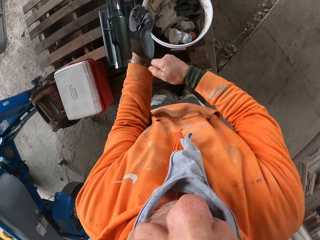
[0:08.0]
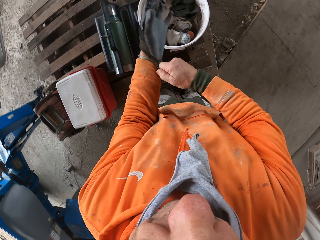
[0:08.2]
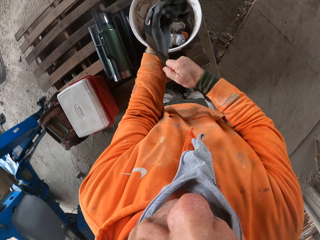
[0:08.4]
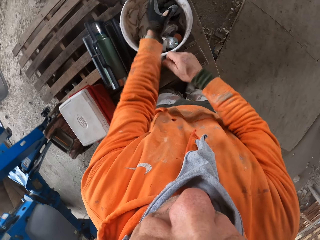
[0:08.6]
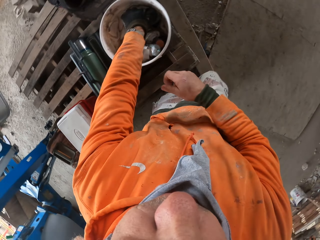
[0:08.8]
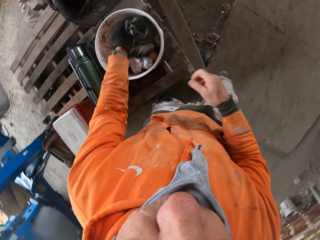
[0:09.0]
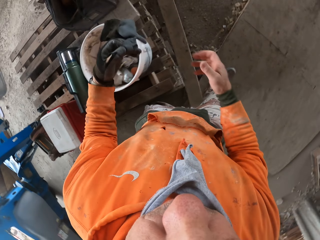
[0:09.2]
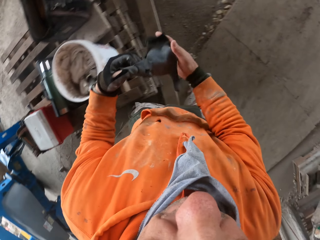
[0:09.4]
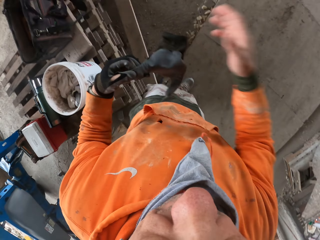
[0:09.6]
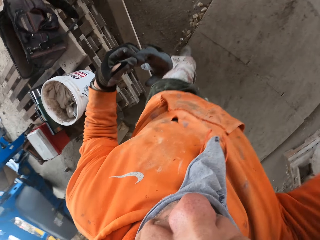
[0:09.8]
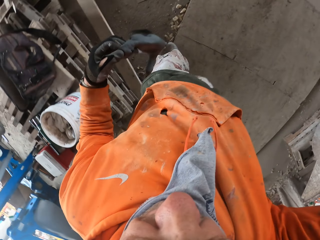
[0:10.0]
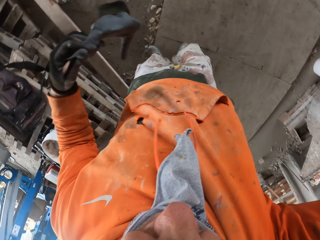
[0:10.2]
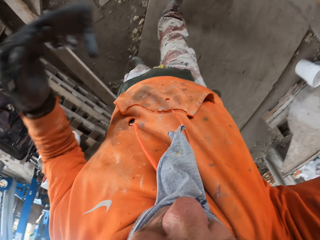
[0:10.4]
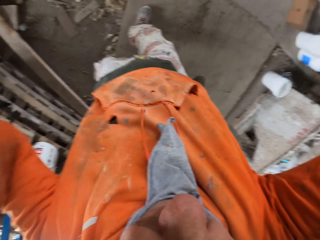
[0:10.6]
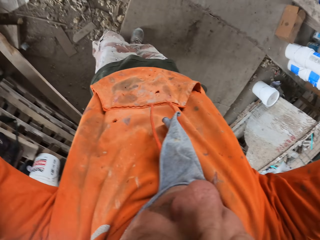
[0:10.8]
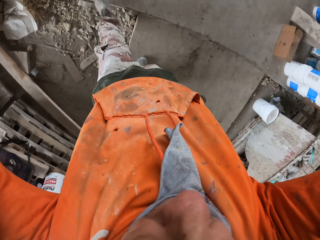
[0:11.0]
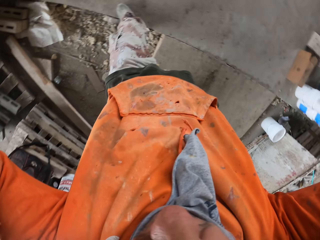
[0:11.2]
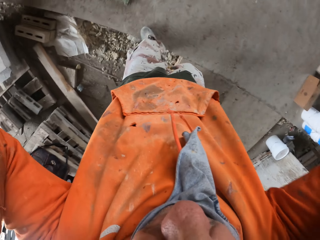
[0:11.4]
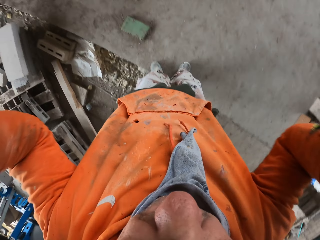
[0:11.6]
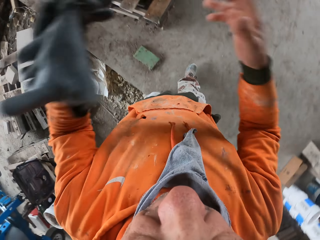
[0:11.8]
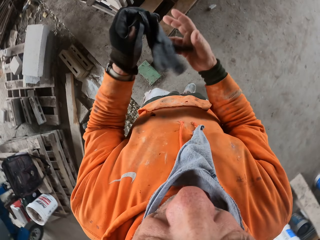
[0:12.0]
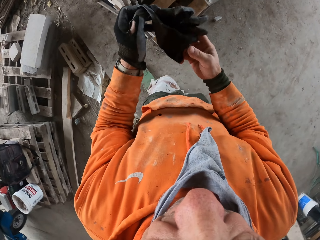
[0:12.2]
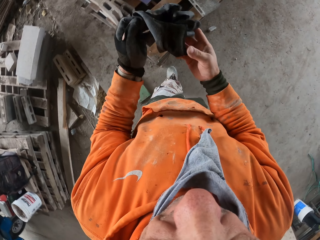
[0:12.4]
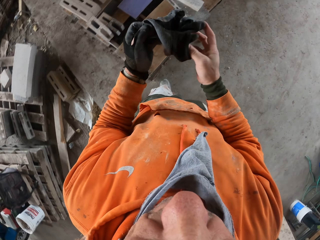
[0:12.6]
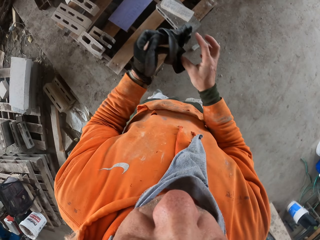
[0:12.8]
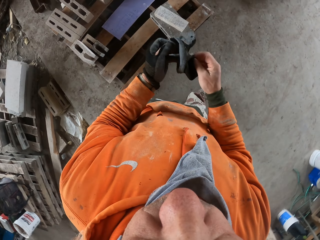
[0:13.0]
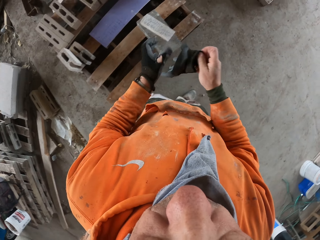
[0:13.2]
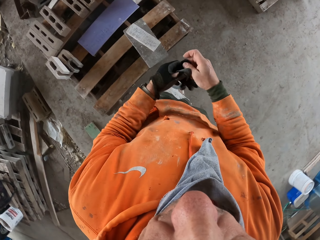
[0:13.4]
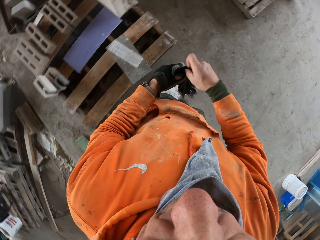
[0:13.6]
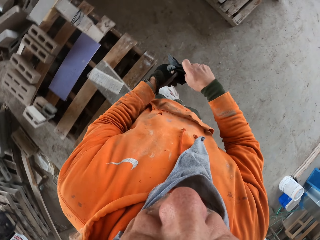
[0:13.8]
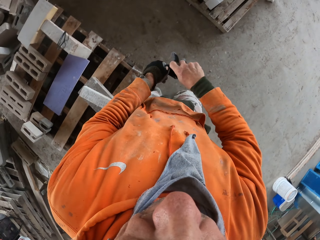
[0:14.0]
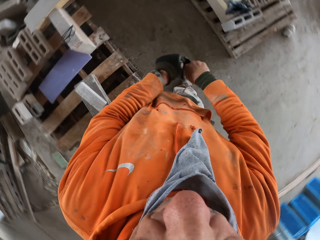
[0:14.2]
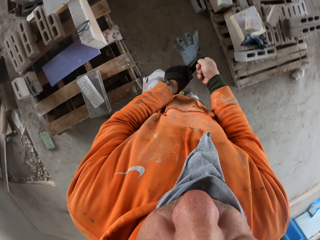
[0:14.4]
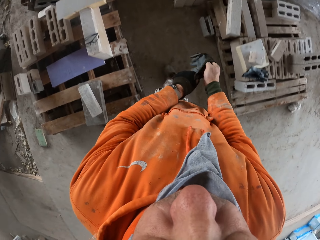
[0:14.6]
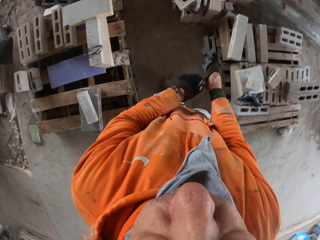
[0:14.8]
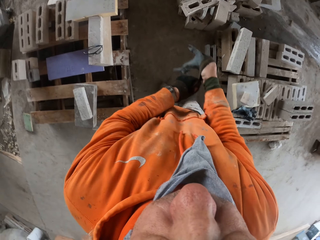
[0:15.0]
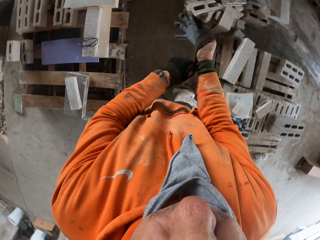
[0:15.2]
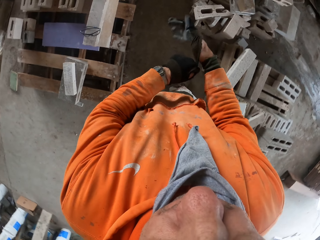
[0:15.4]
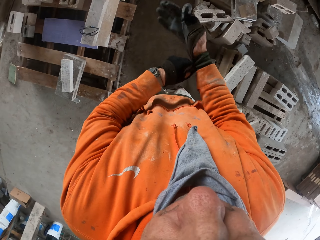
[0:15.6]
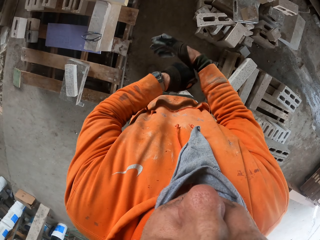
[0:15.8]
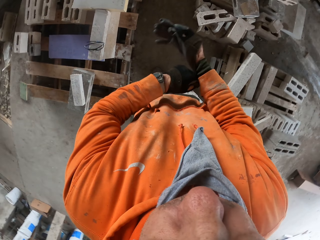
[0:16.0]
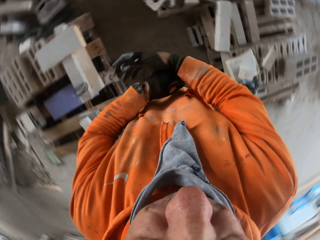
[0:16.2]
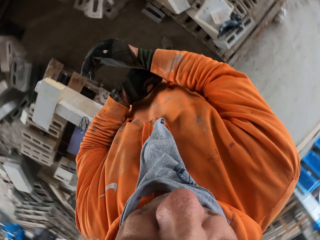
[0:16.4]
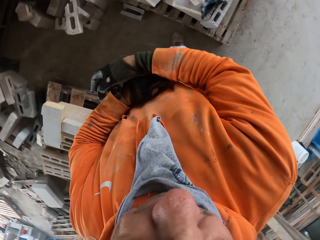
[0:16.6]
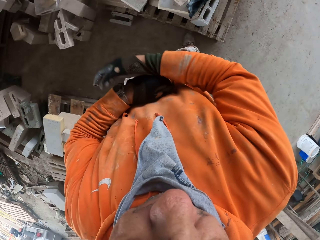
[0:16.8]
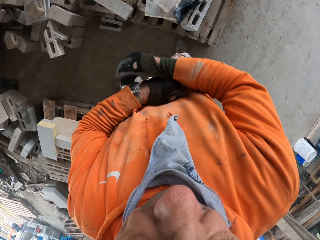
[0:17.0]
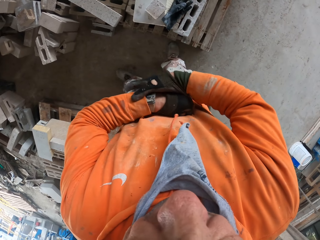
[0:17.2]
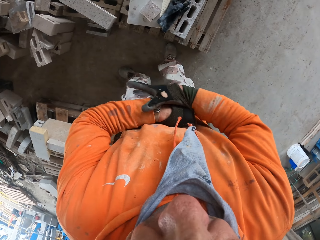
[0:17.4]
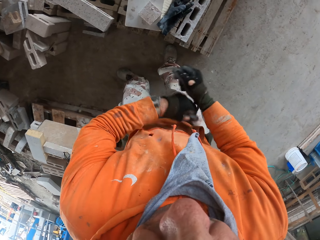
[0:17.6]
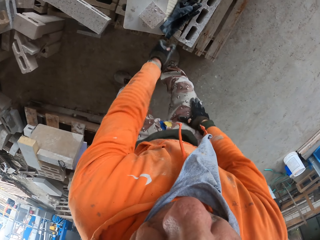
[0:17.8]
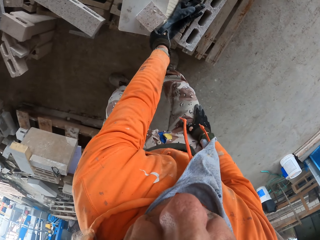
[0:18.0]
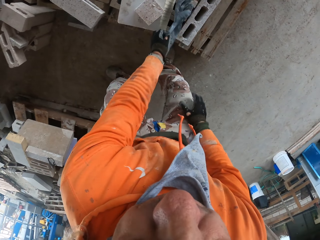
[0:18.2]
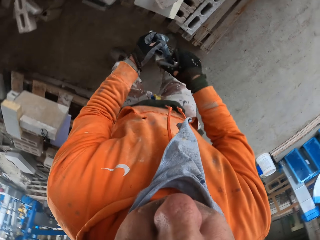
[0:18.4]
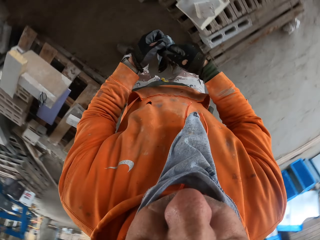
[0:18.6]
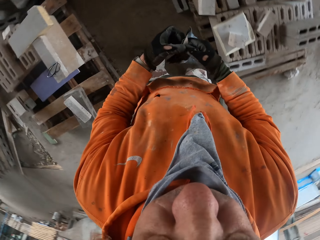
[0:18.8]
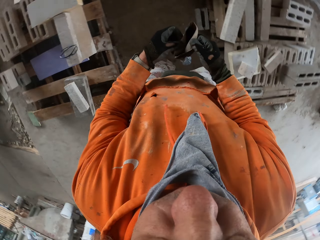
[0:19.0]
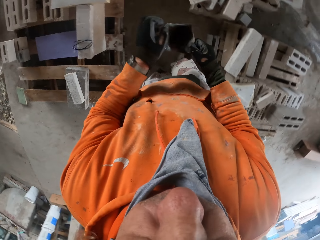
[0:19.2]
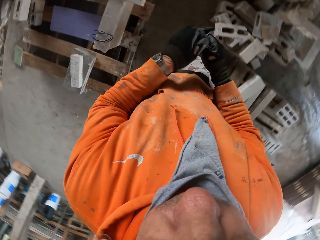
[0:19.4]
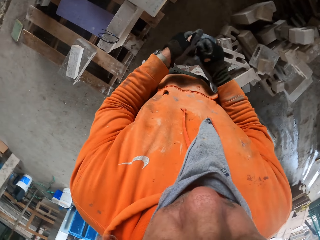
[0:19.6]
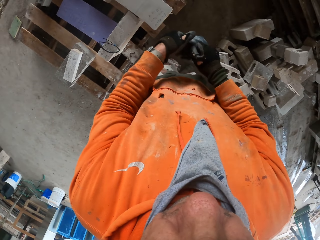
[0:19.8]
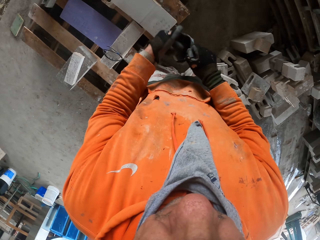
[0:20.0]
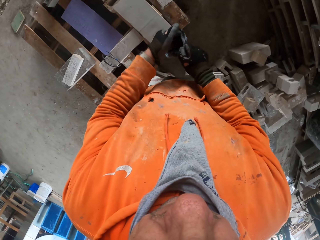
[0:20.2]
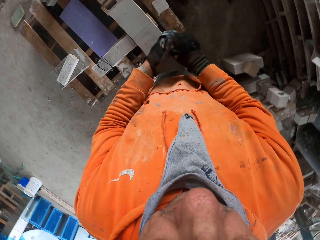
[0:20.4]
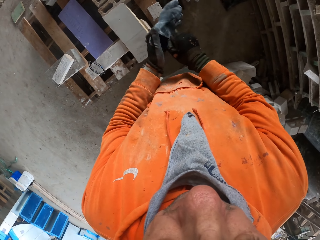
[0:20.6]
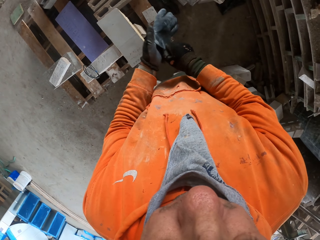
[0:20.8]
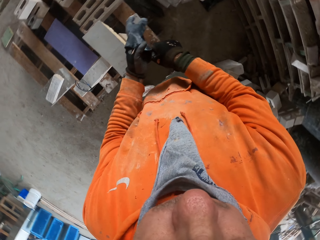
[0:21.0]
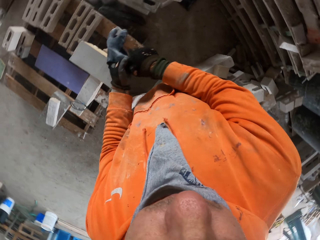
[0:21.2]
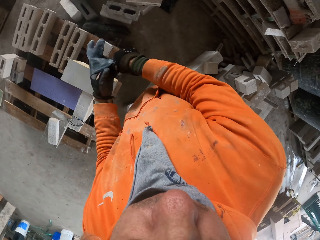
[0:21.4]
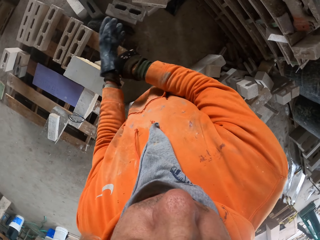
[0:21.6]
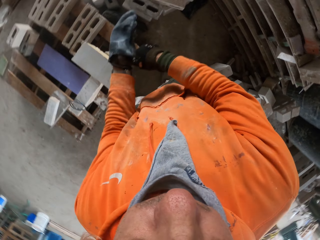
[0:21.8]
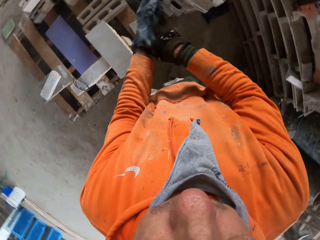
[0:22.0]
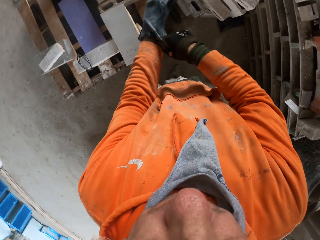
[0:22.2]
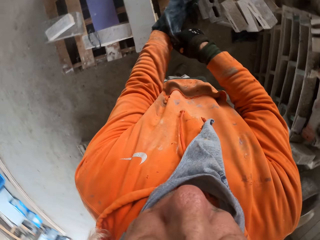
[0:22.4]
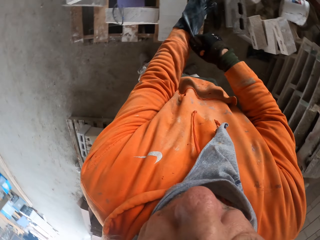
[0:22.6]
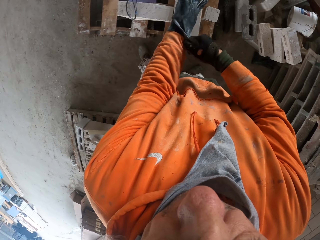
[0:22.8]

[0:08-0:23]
The camera wearer picks up gloves from a bucket. They adjust a camera. They hold something. They walk around a garage. They wear the gloves. They look around the garage. They pick up the gloves. They walk around the garage. They wear the gloves.

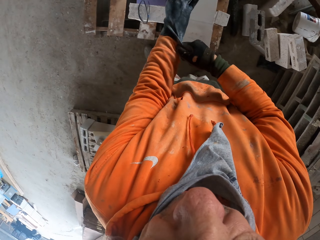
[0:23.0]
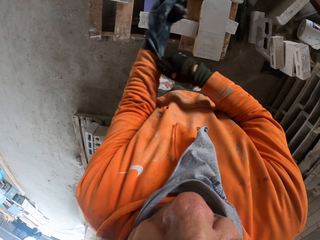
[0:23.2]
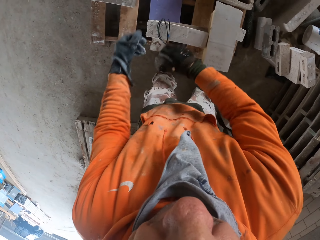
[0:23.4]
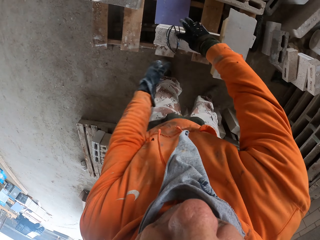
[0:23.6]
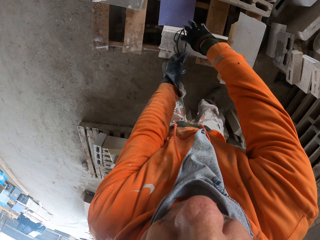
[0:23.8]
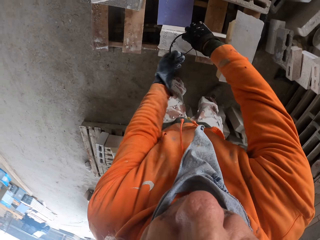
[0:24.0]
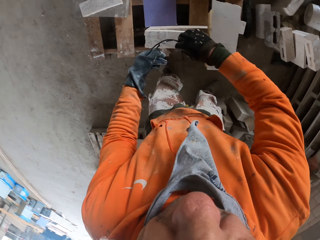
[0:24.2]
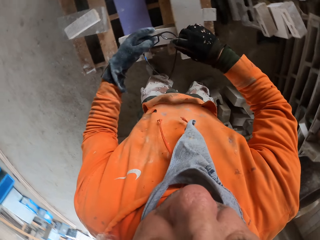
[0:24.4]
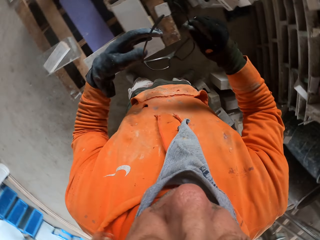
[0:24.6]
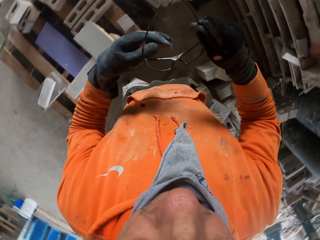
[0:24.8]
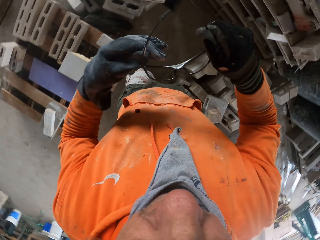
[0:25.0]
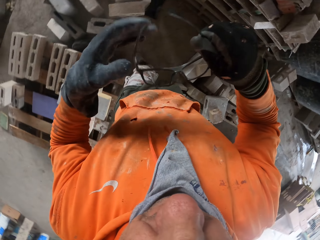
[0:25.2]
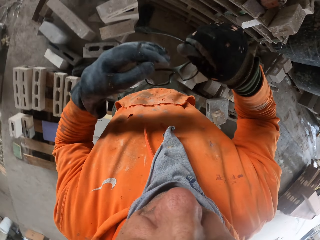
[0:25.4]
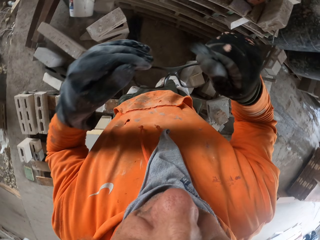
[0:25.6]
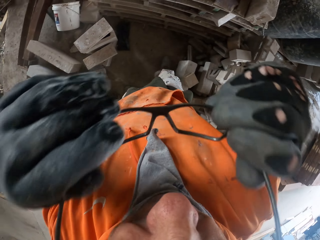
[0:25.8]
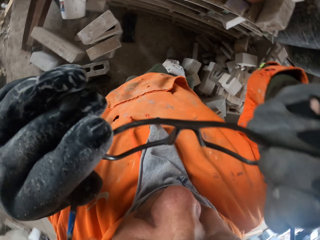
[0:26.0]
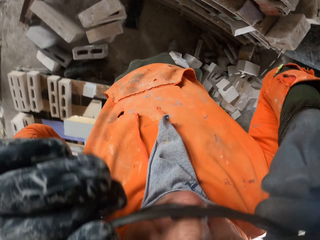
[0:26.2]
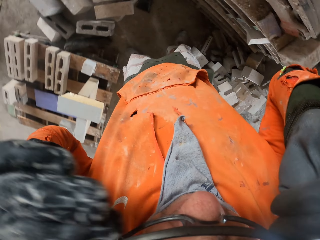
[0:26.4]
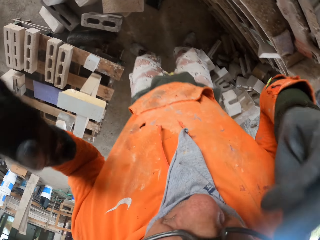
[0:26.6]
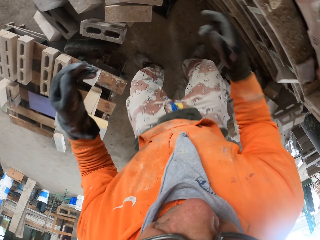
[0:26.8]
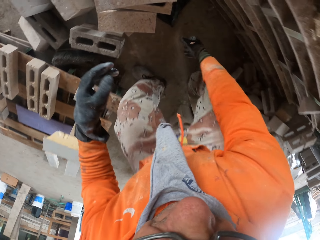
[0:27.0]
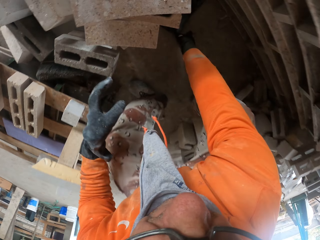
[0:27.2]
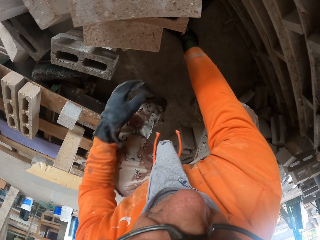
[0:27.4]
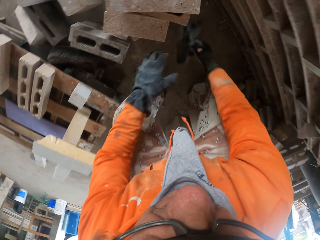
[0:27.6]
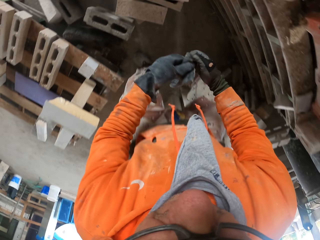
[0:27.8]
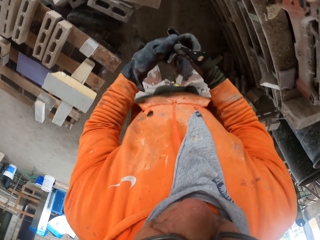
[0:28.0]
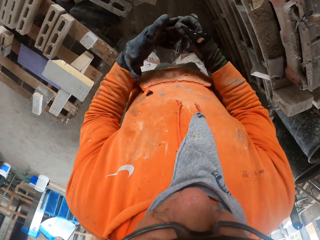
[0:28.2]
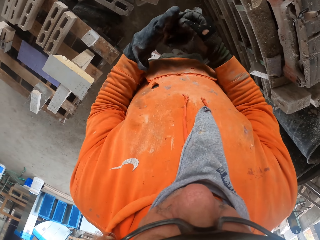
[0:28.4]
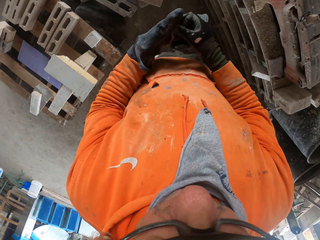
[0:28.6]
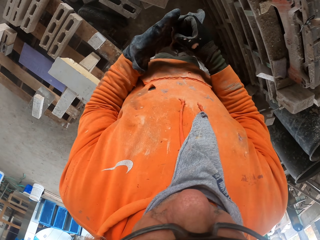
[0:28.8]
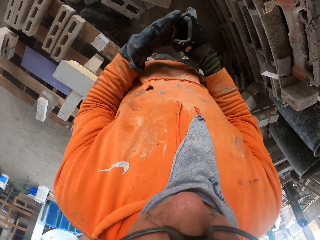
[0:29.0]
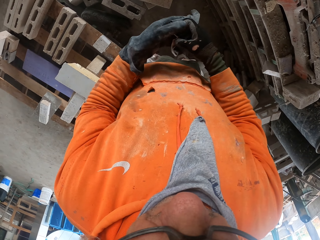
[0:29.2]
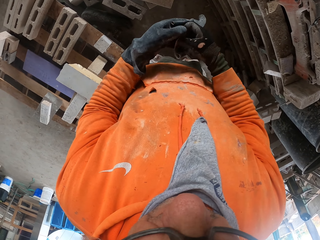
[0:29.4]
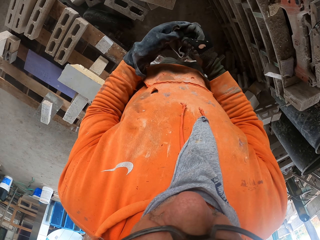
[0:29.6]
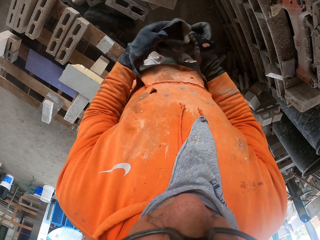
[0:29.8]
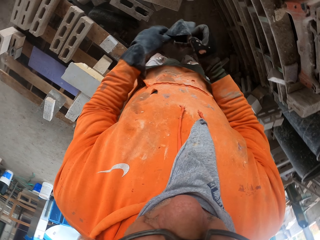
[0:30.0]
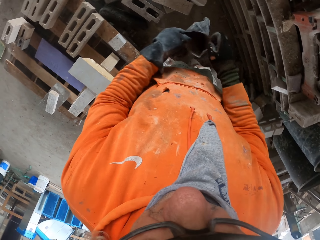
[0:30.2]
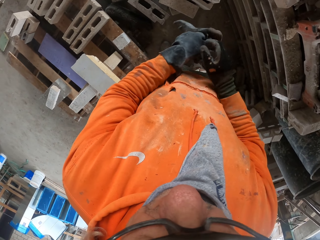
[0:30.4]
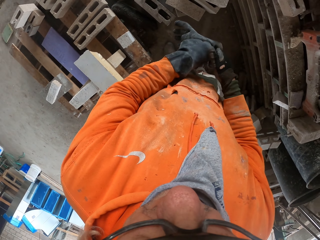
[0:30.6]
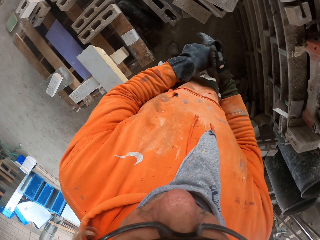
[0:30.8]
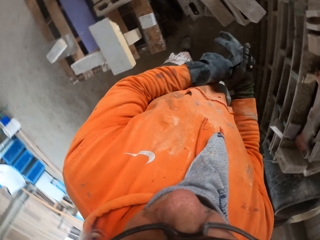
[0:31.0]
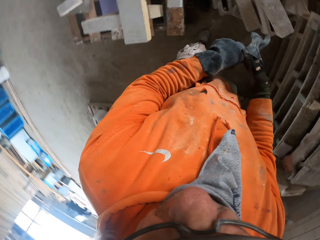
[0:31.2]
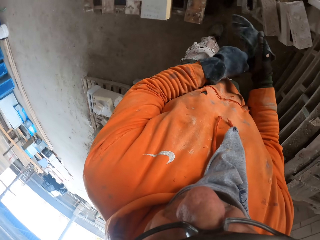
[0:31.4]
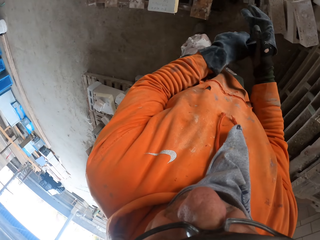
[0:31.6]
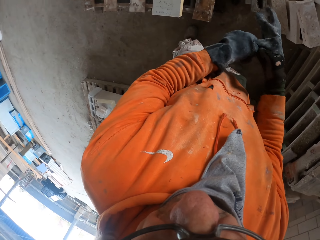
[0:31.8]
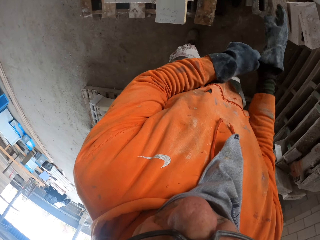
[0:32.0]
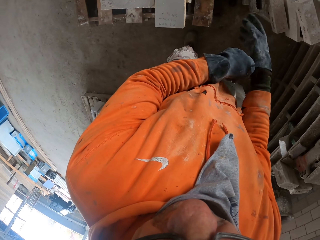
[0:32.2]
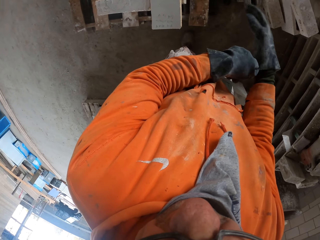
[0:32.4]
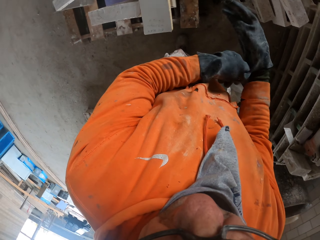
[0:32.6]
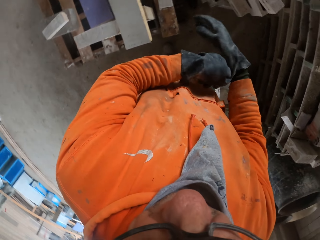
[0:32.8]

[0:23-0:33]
The camera wearer picks up spectacles and wears the spectacles. They pick up gloves and wear the gloves.
